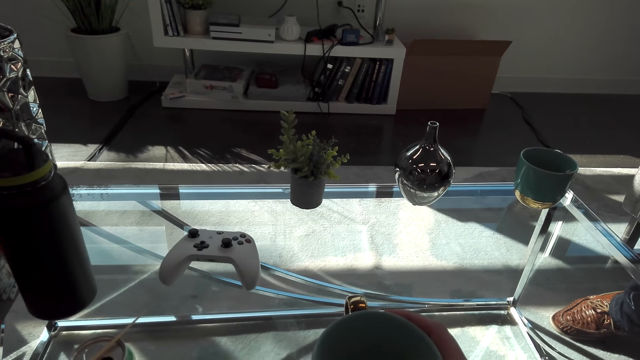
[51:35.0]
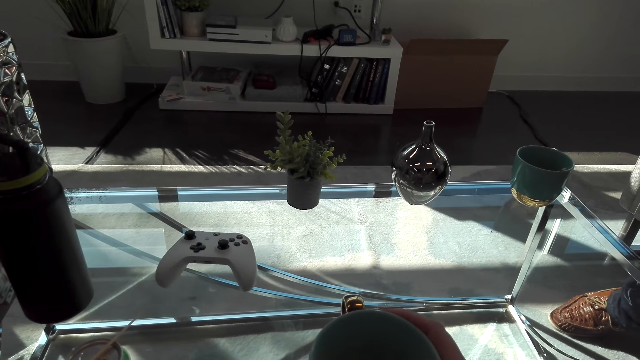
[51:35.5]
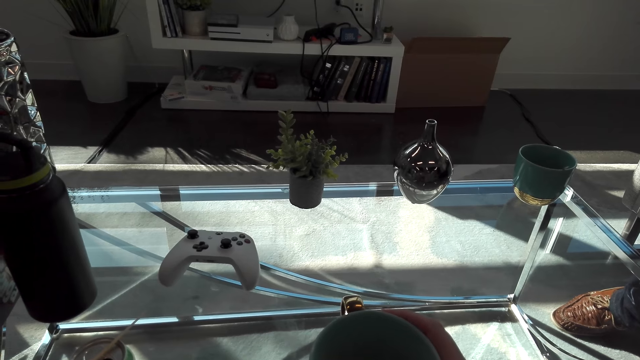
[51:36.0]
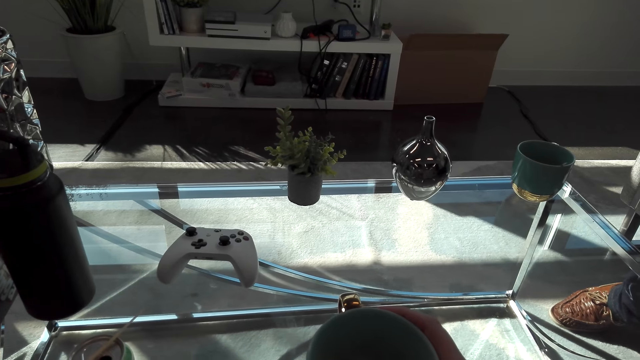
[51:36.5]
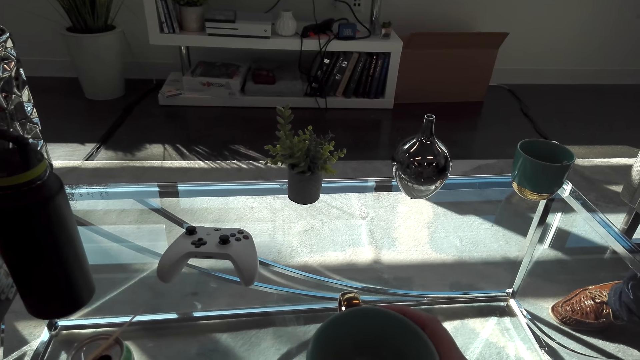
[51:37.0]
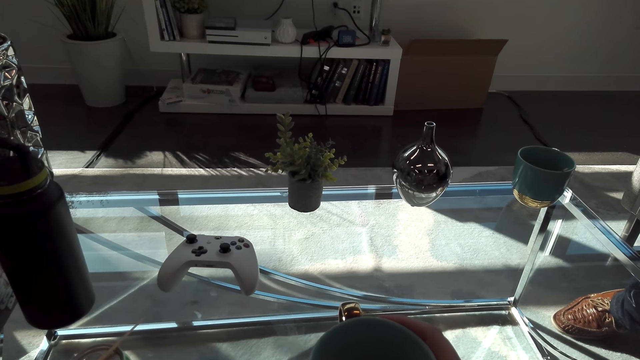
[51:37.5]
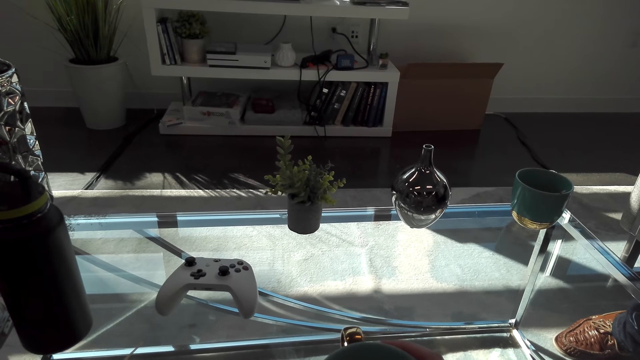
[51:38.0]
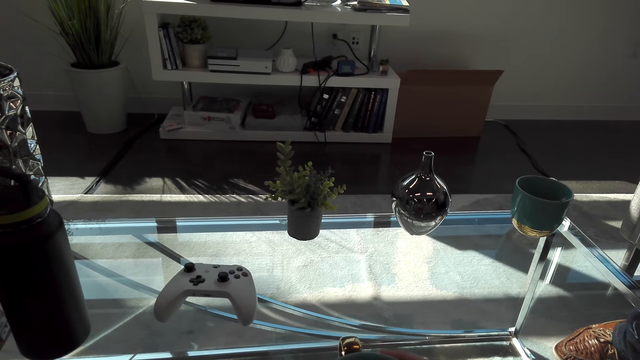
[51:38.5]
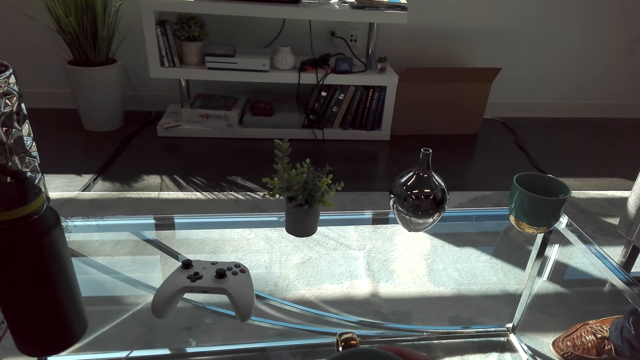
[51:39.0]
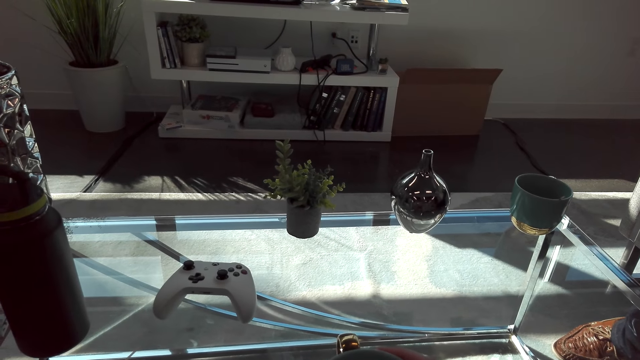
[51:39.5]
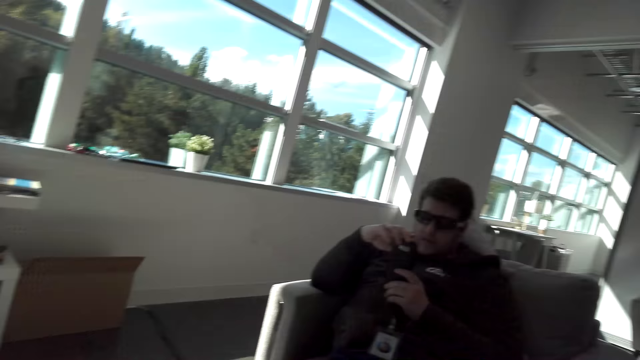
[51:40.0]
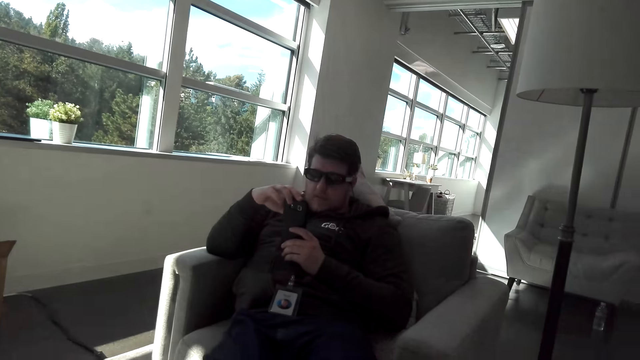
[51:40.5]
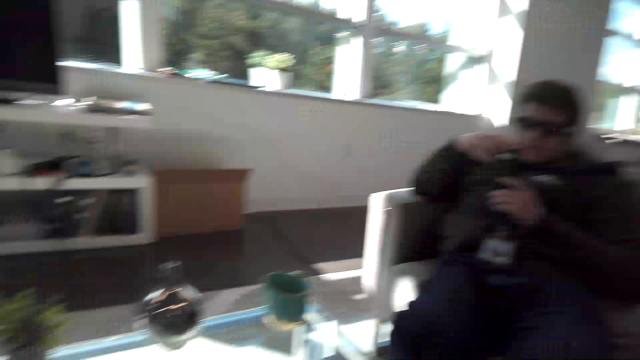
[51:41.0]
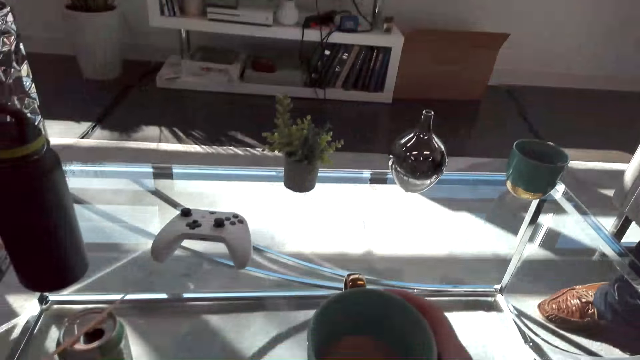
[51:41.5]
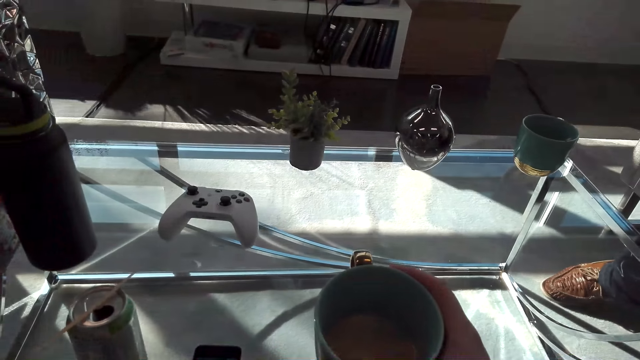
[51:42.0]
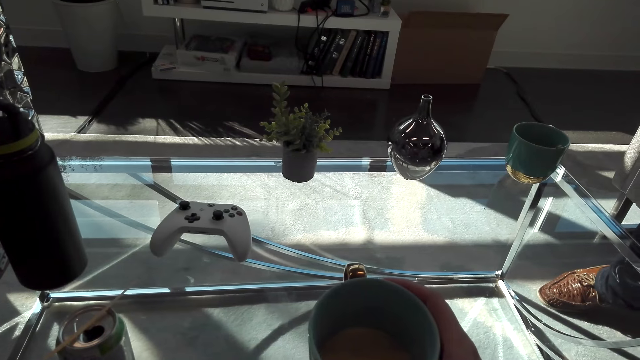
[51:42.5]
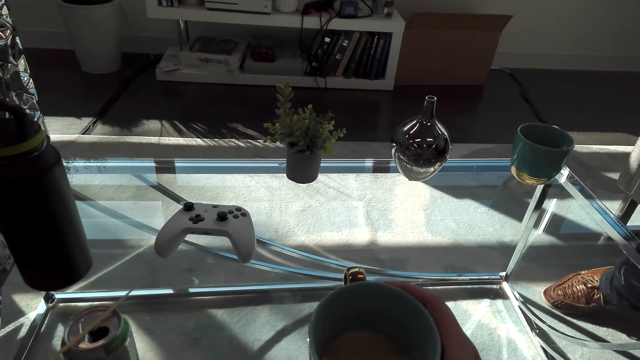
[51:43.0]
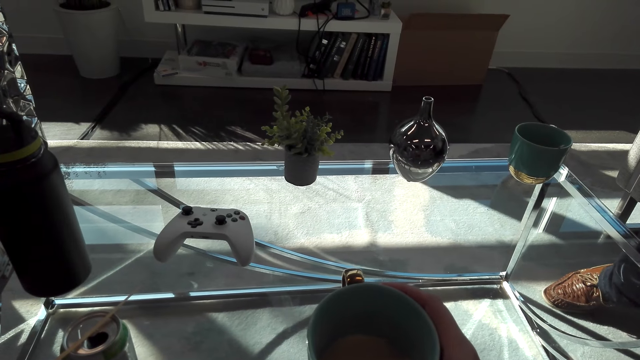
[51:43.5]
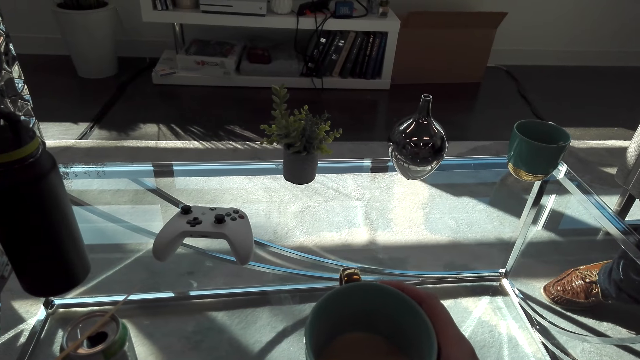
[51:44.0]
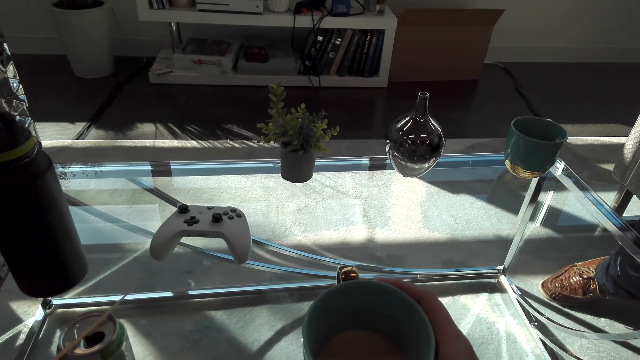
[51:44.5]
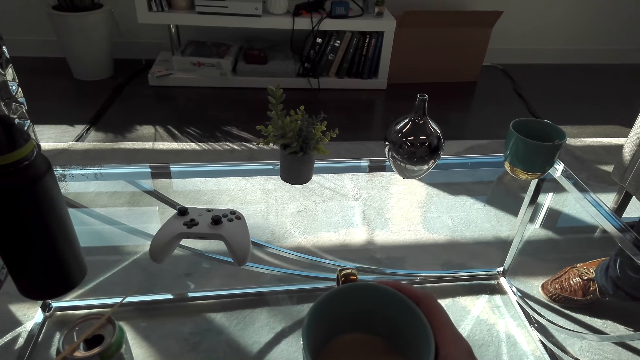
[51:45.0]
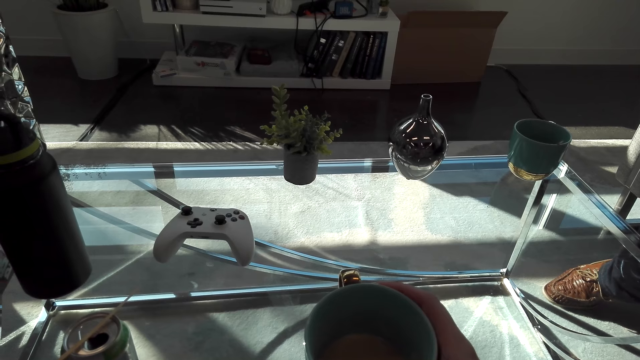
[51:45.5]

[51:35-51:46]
A man interacts with the camera wearer.

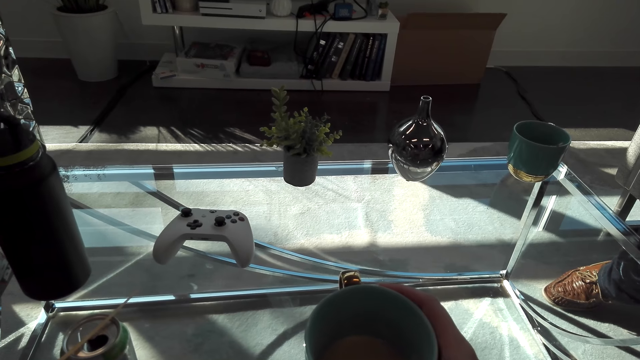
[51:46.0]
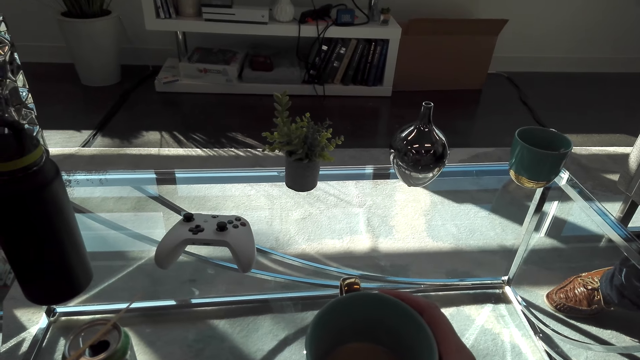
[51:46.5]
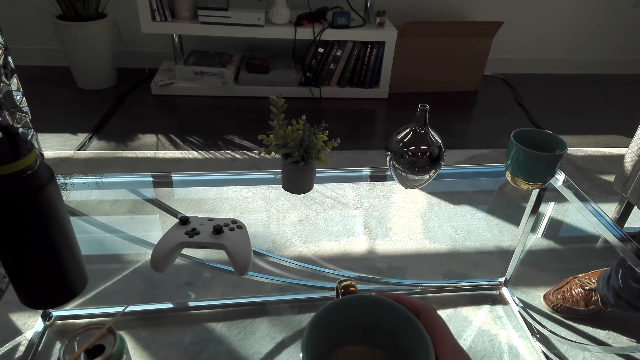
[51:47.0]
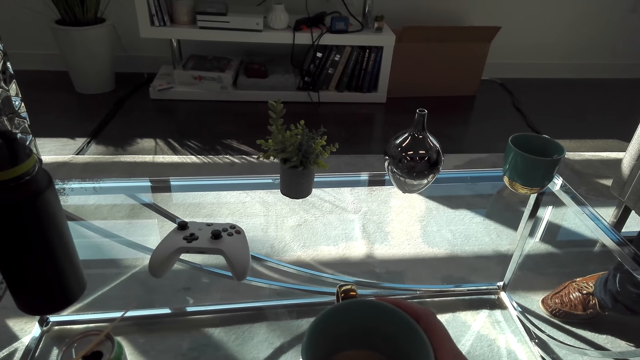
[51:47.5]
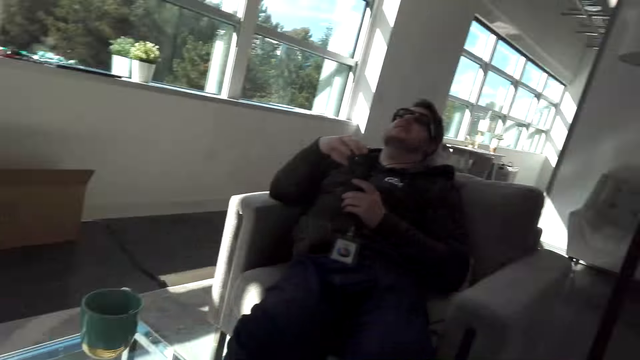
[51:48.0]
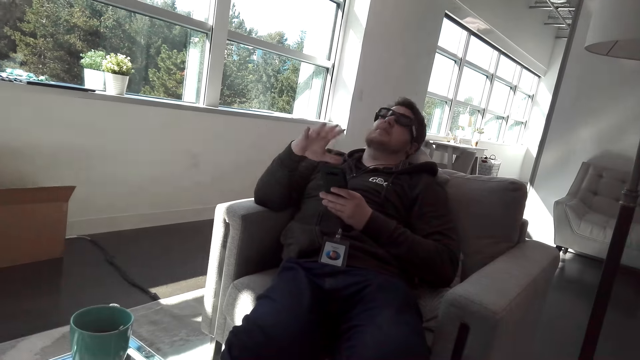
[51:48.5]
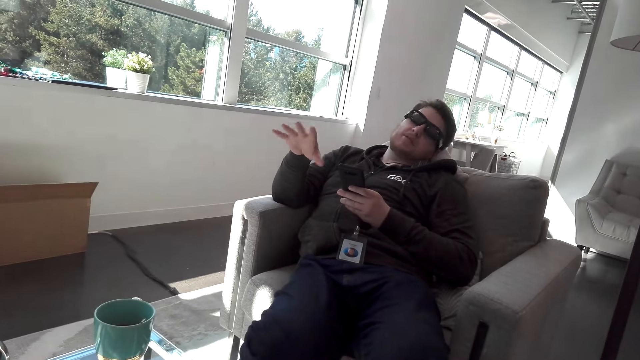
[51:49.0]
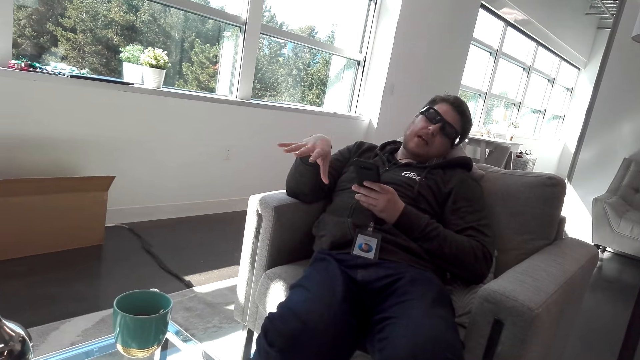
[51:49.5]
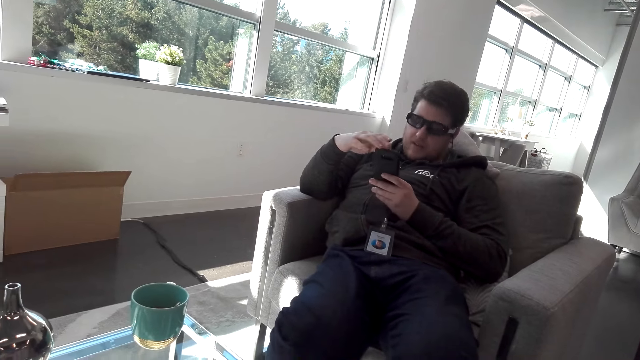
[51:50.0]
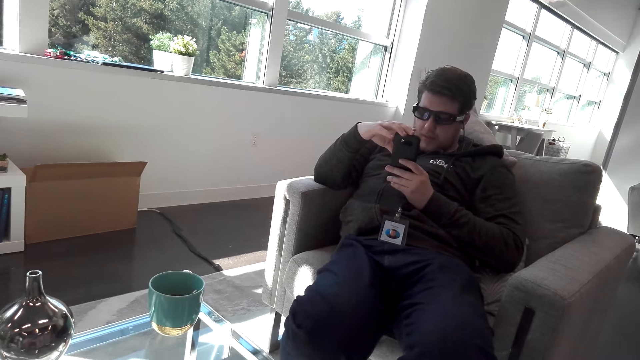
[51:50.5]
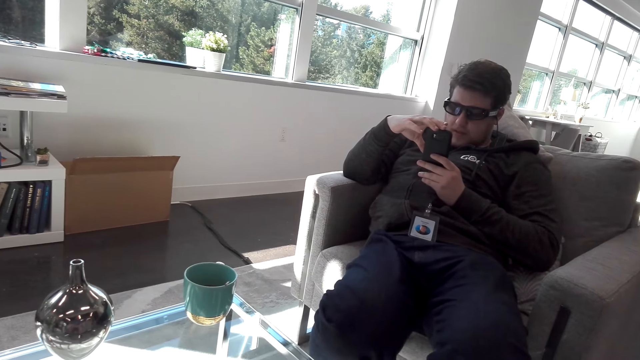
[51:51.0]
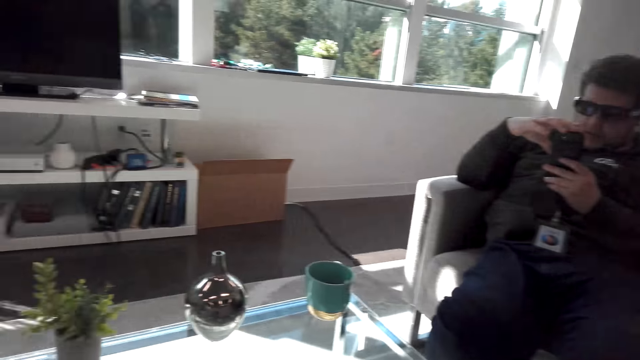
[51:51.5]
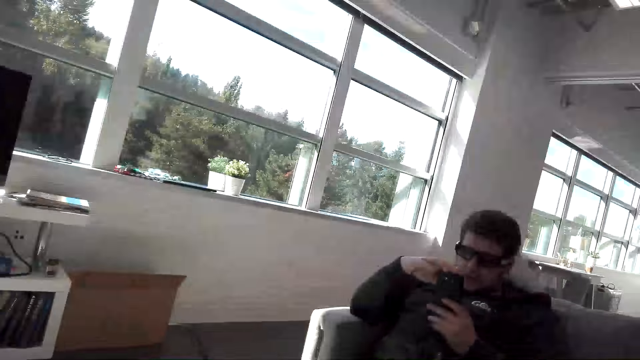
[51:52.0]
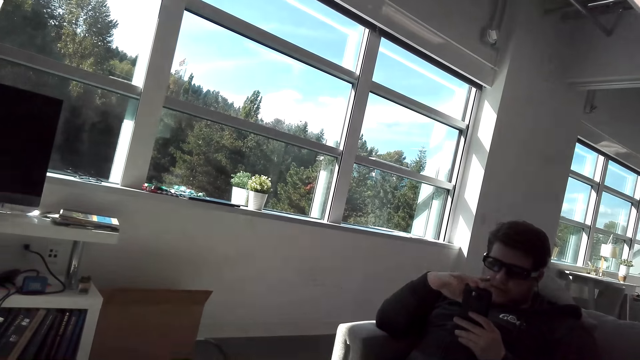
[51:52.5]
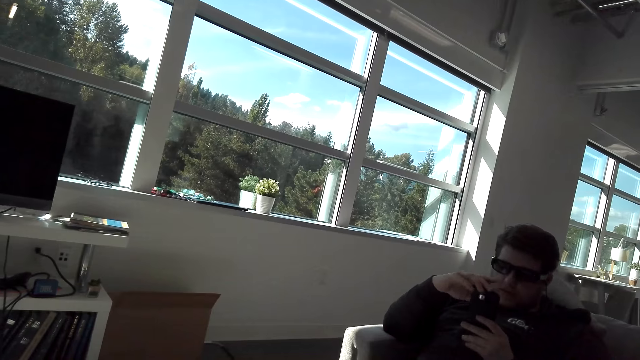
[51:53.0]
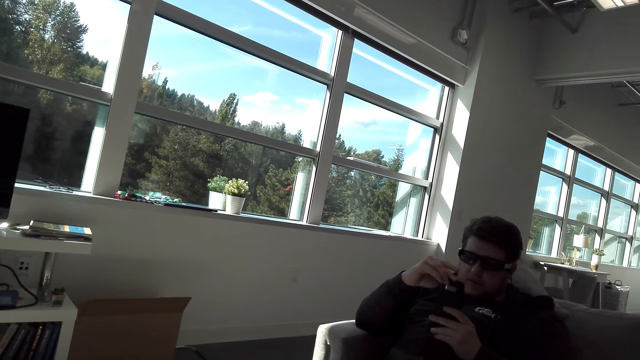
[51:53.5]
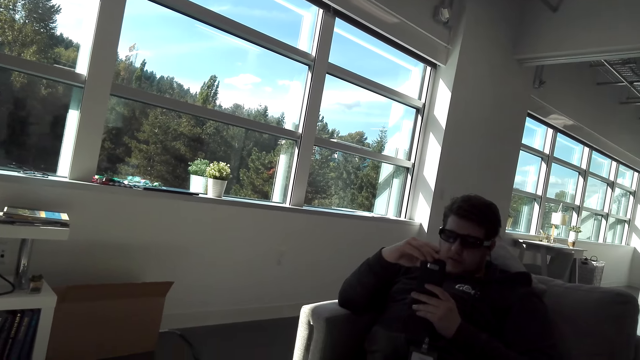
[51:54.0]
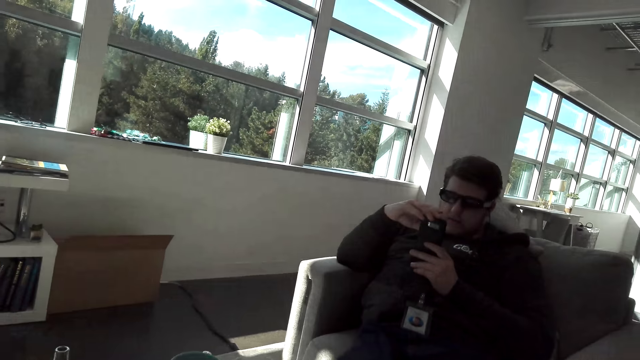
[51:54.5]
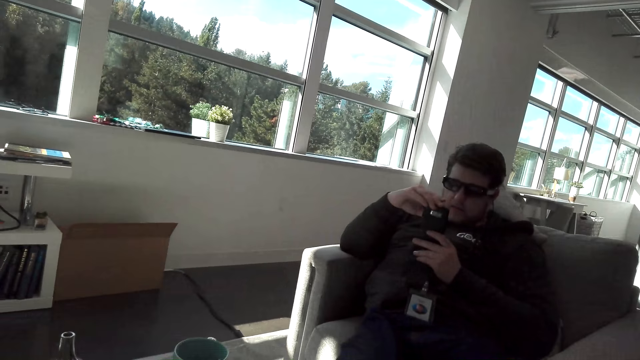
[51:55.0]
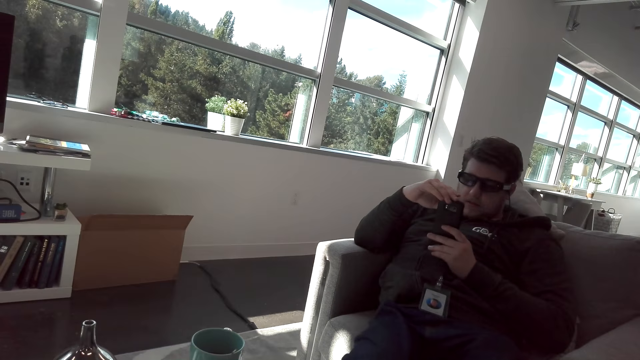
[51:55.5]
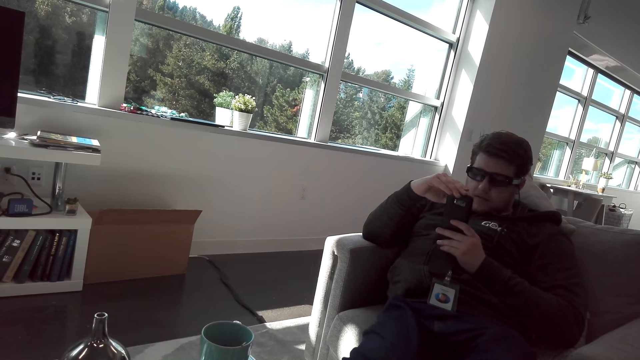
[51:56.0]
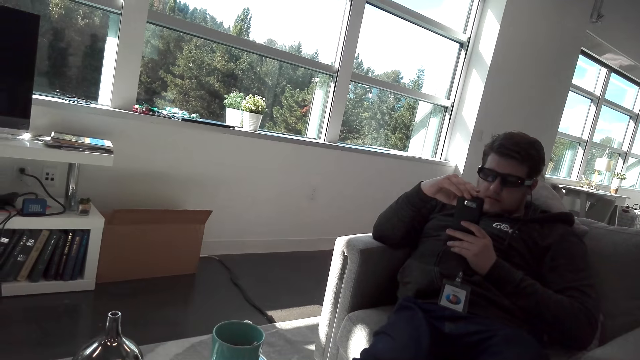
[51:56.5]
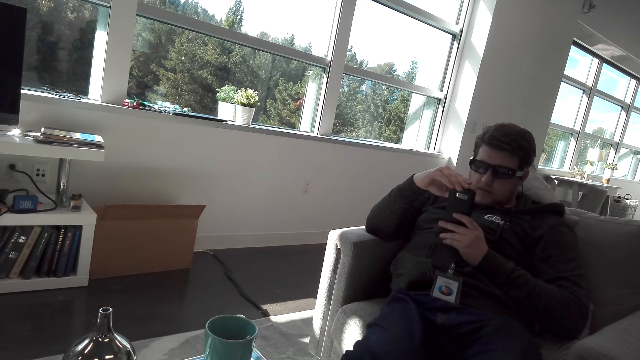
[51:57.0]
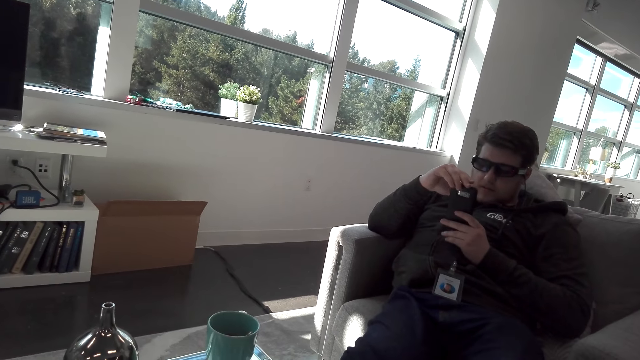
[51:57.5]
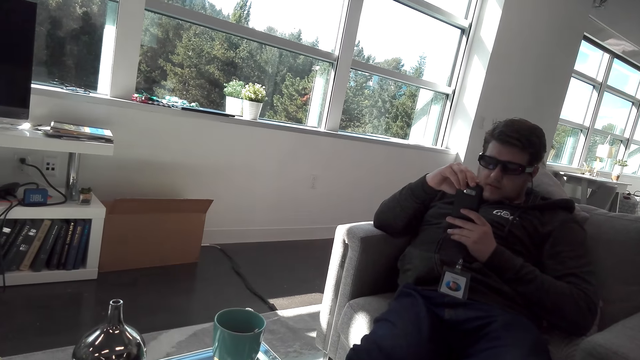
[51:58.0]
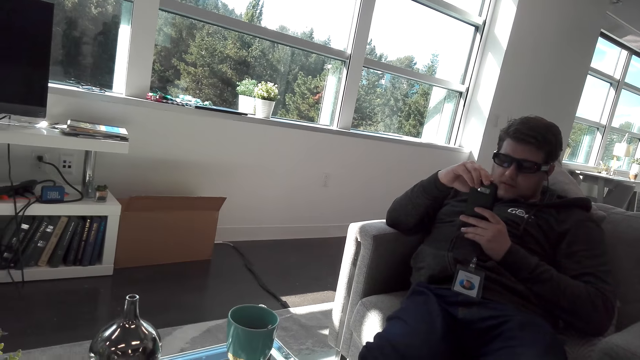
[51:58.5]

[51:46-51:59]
A person moves the left hand and scrolls a phone.
